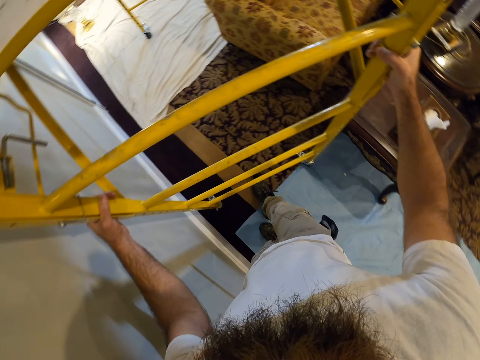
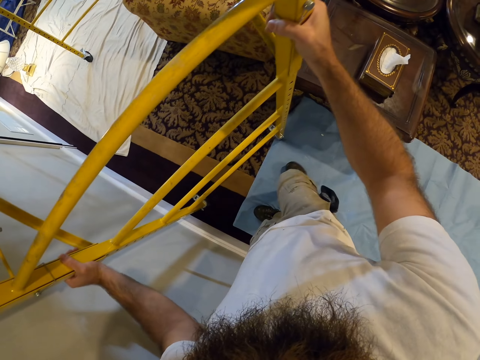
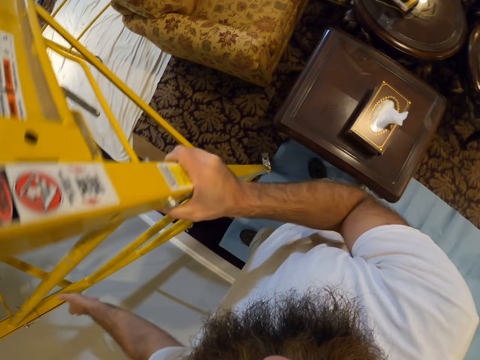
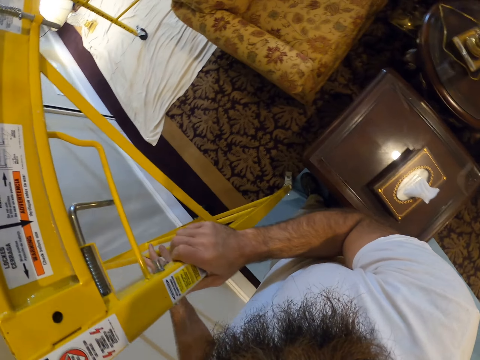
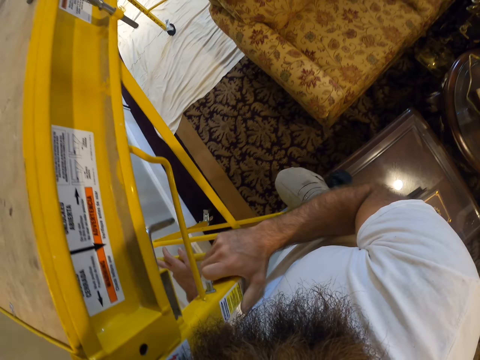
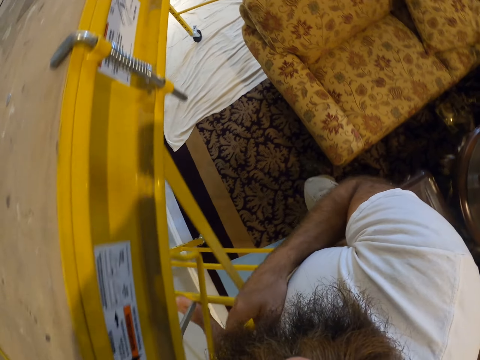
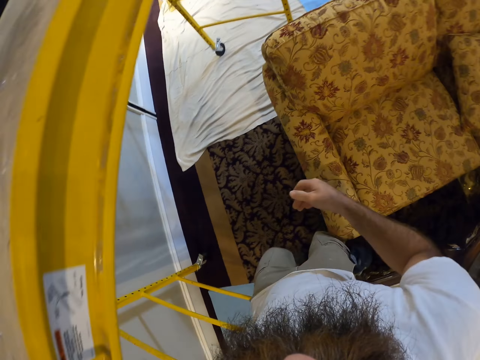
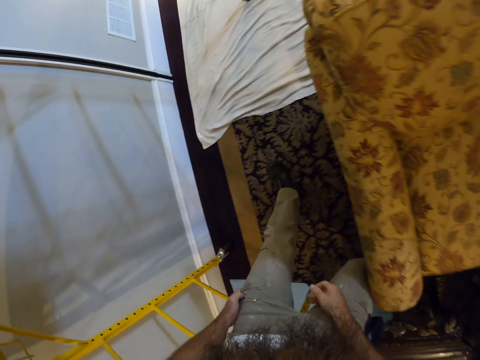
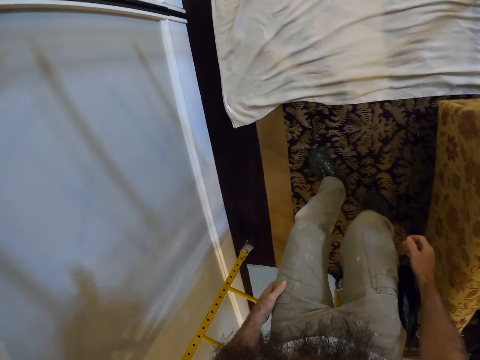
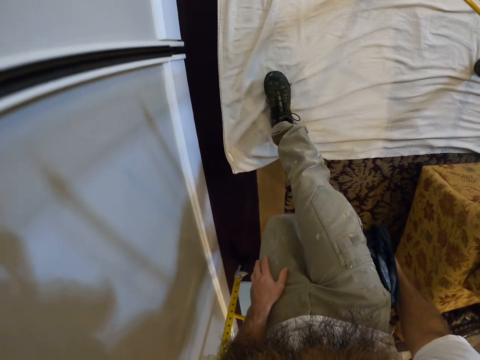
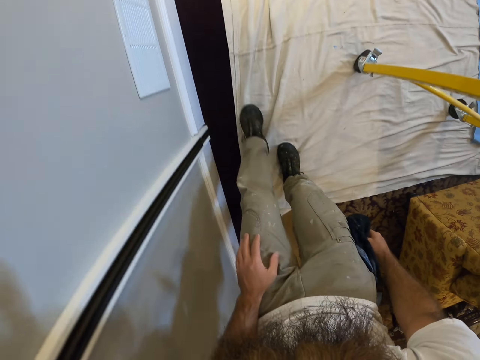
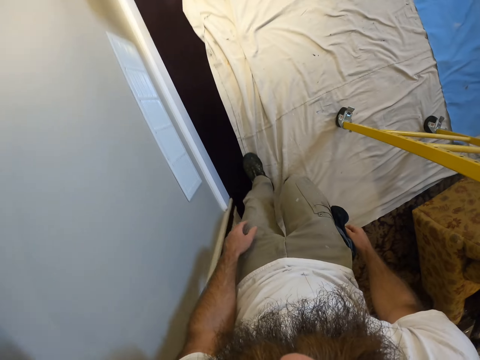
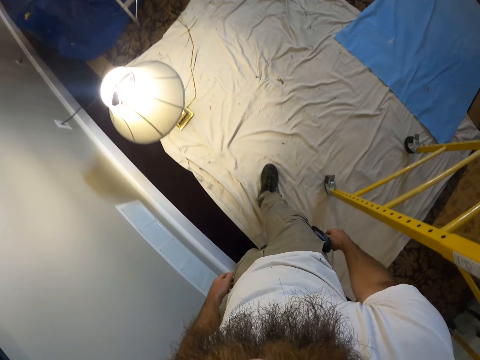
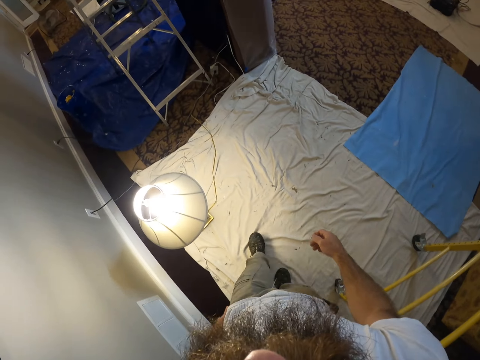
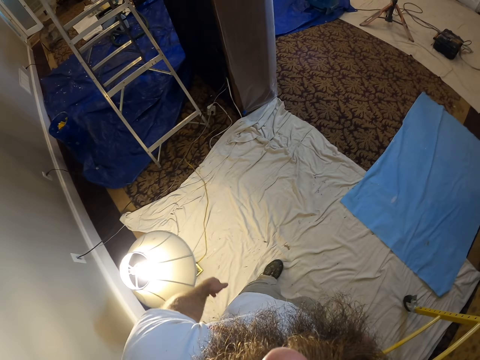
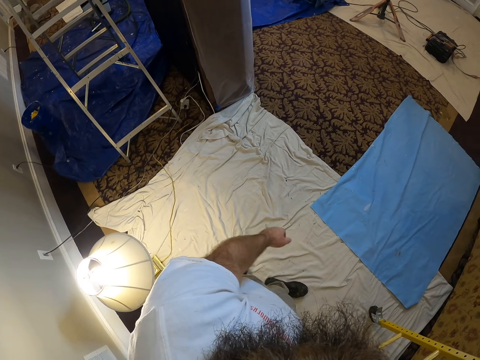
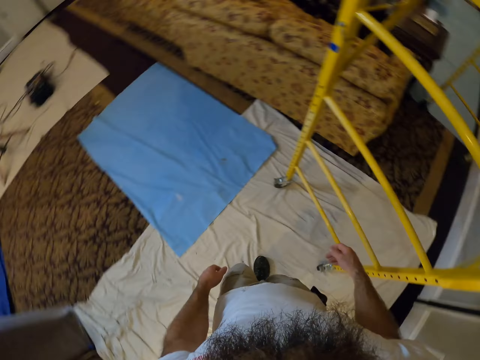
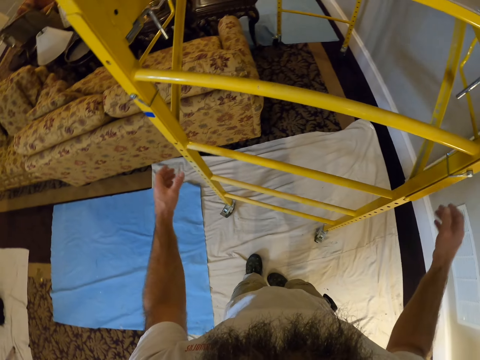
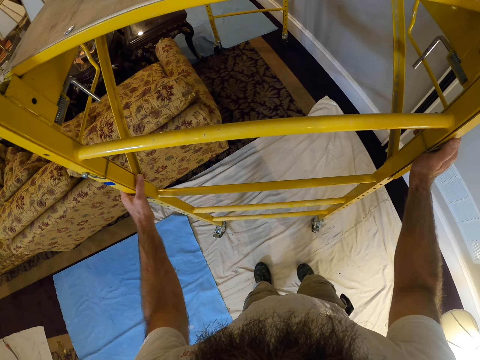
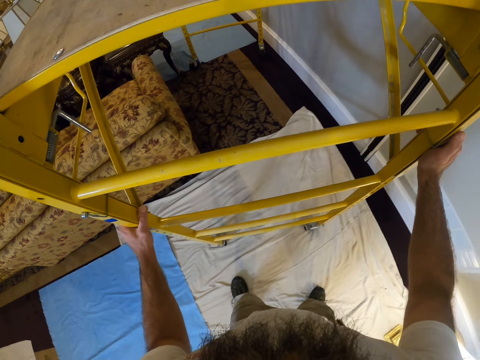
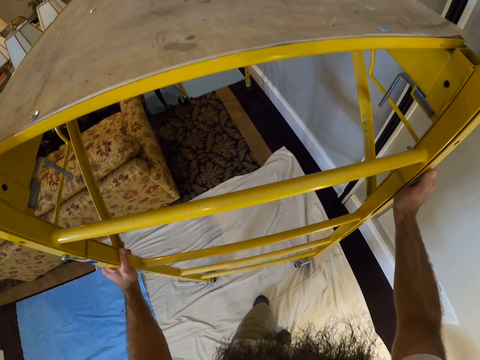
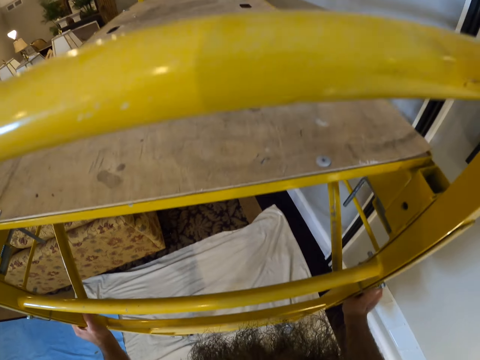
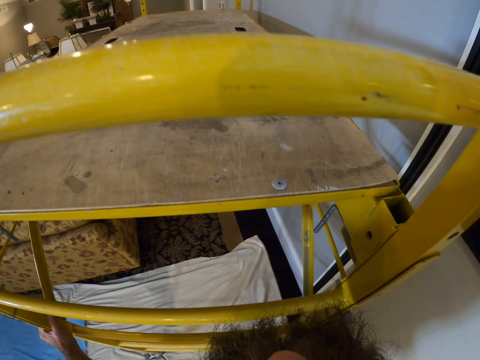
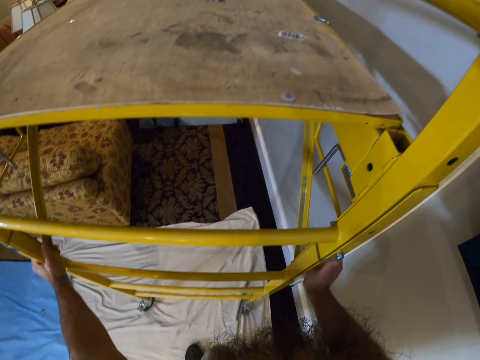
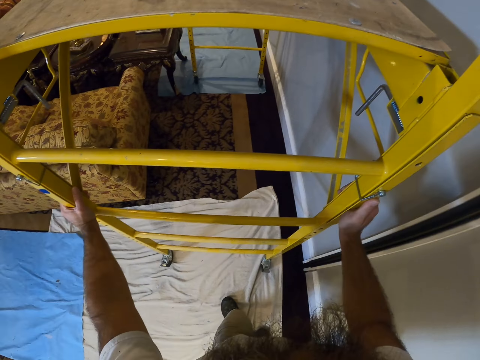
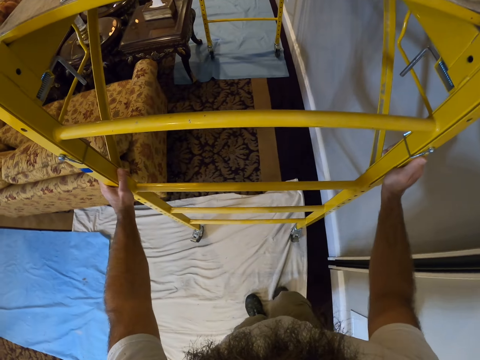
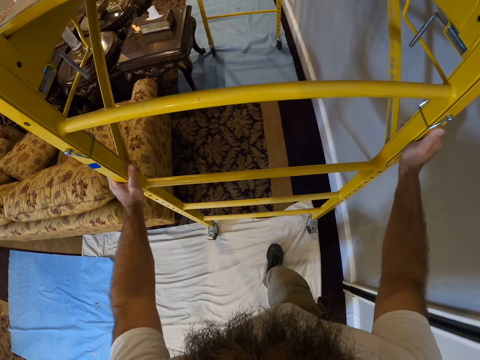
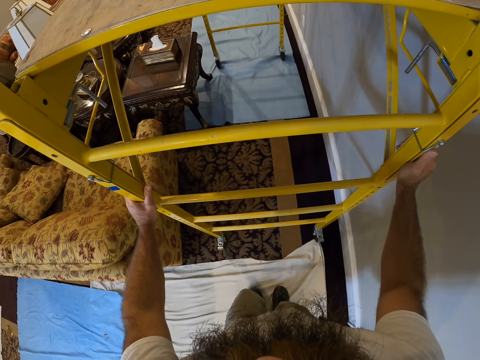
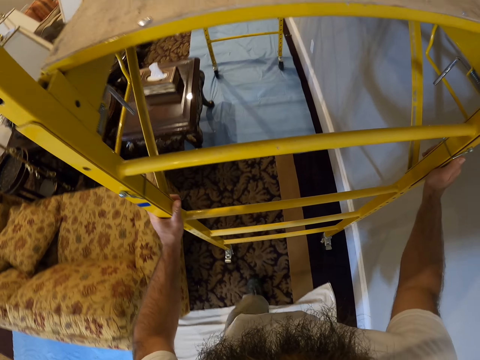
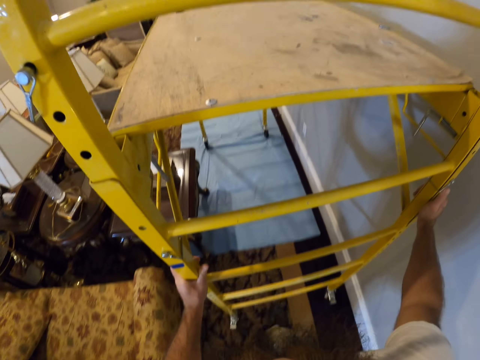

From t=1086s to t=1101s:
The camera wearer walks across the room. They move the ladder in the room.

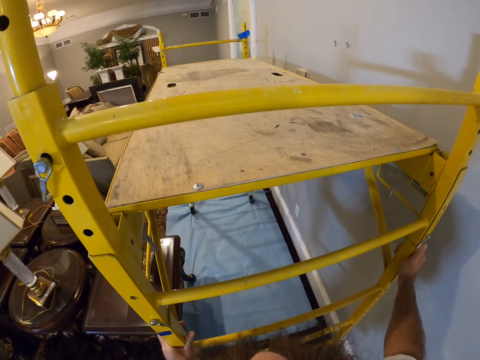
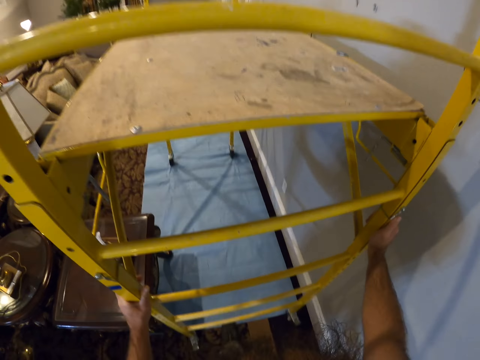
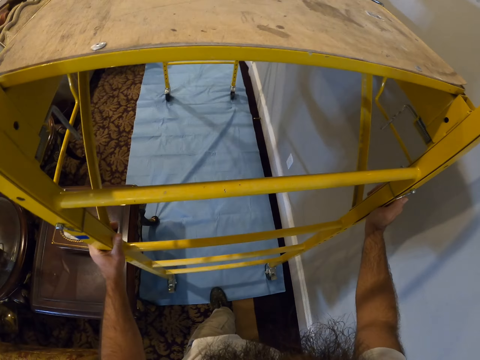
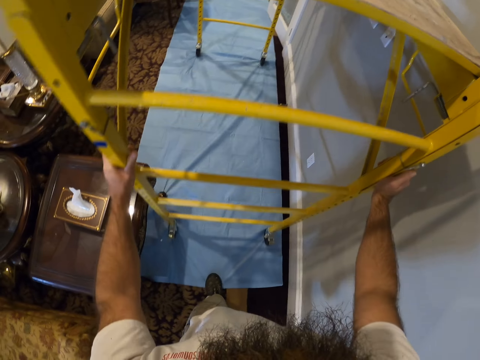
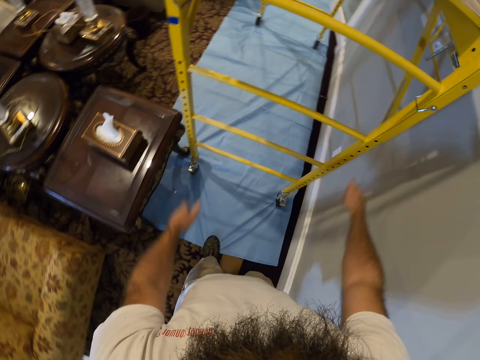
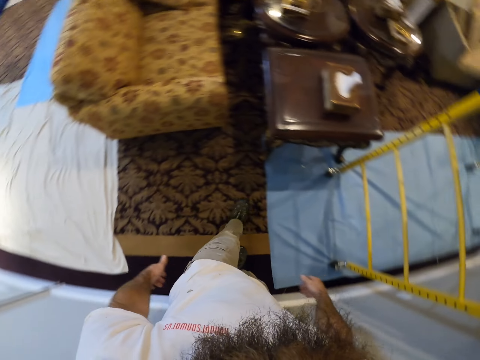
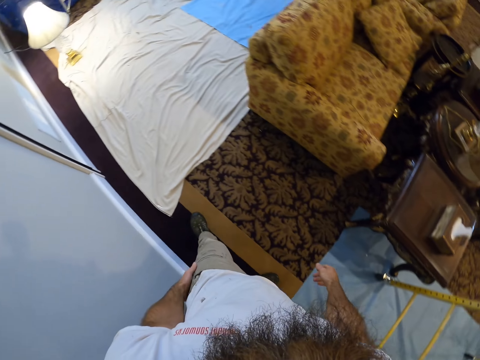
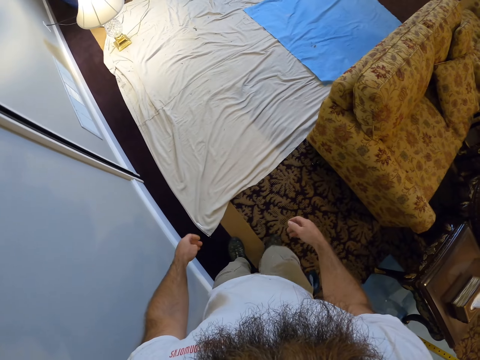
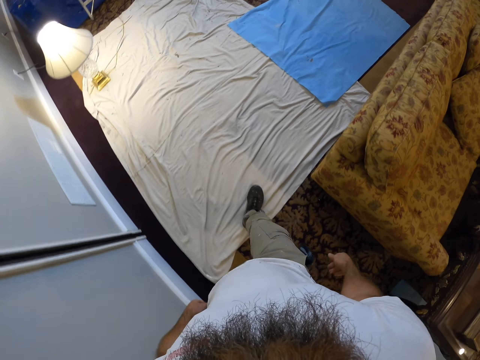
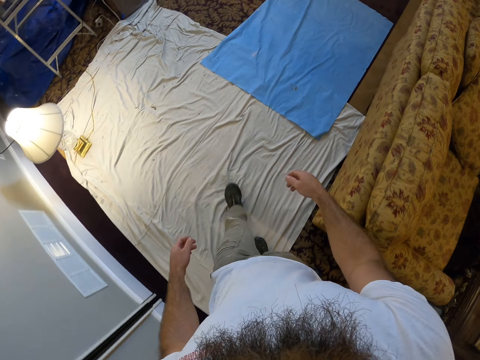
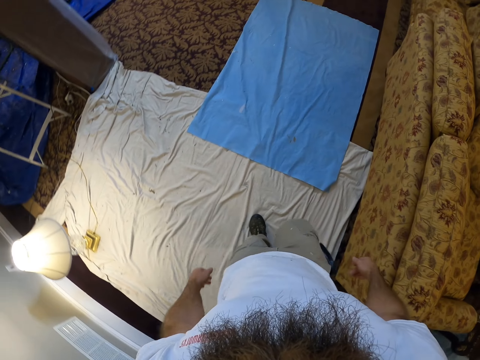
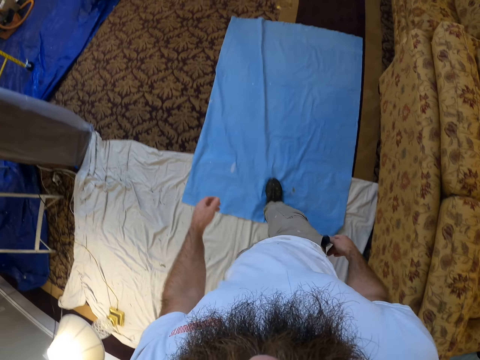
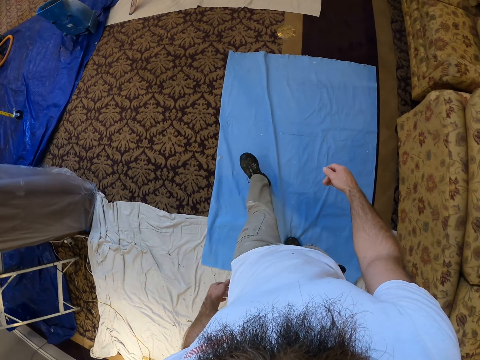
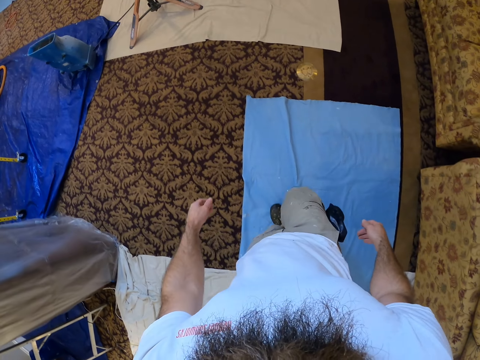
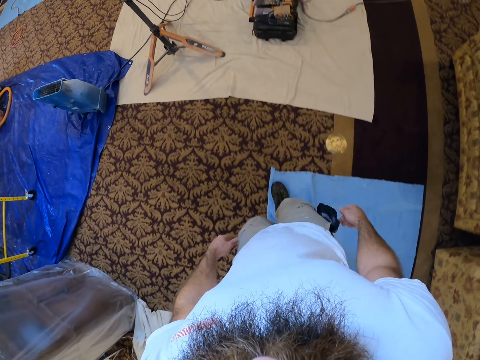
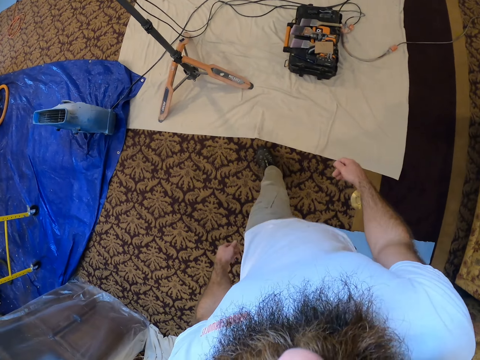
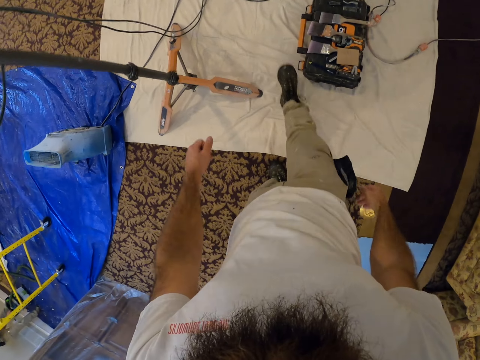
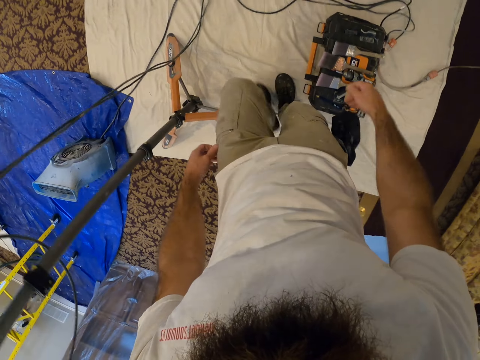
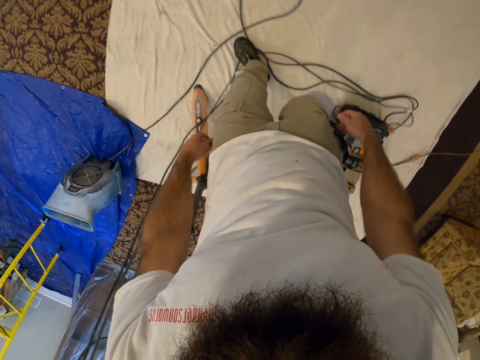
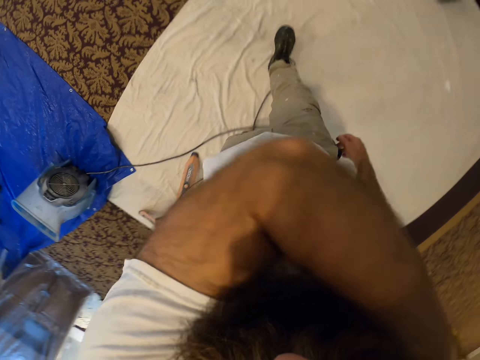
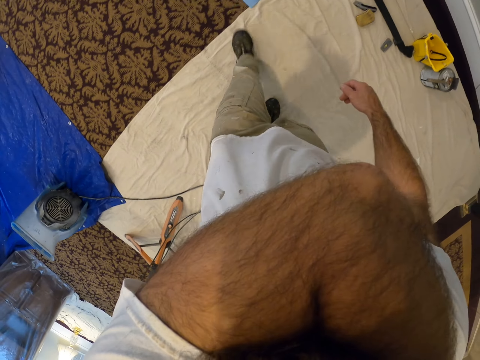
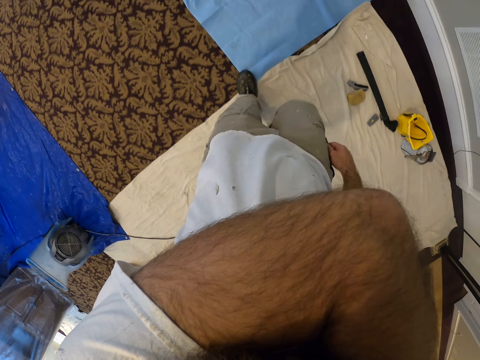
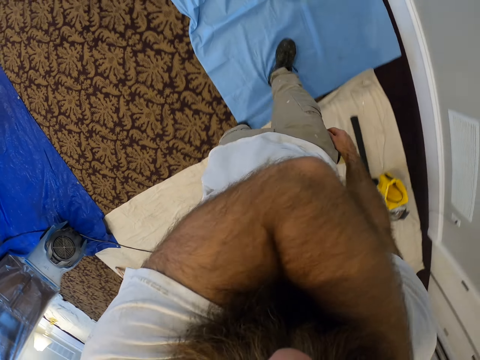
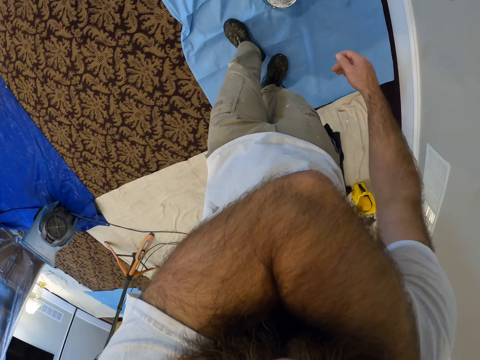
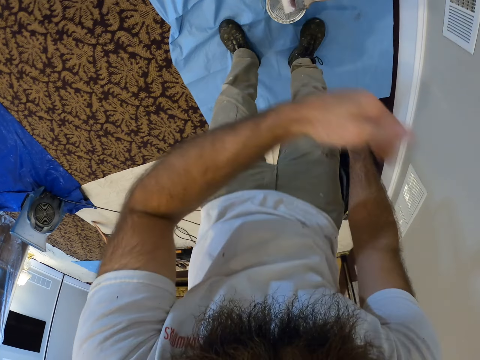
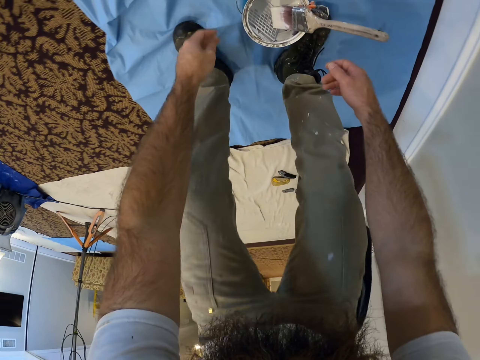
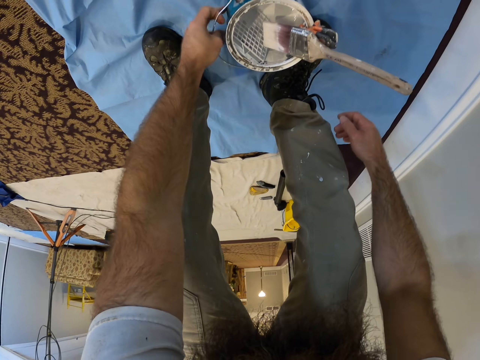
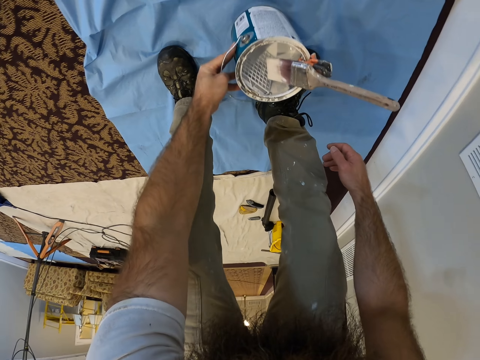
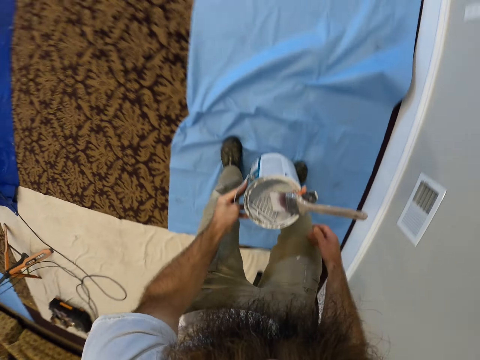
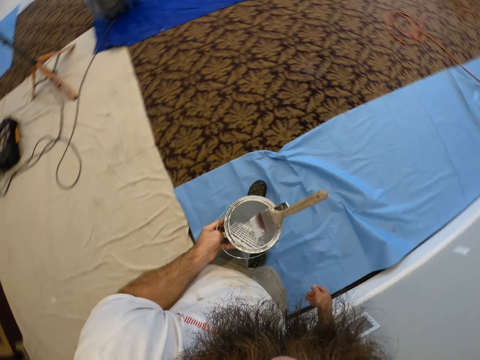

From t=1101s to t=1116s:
The camera wearer walks in the room. He scratches his back with his left hand. He walks in the room. He picks up a paint bucket with his left hand. He moves the paint can.
